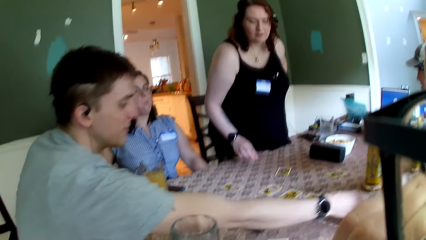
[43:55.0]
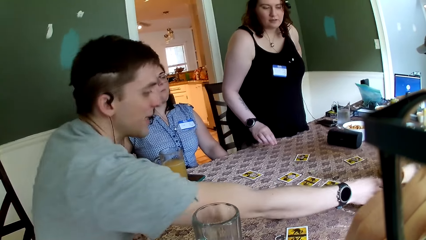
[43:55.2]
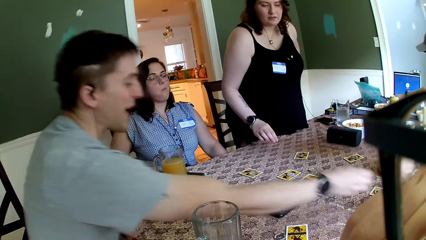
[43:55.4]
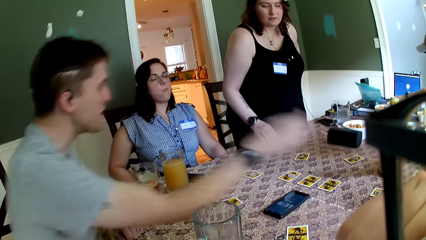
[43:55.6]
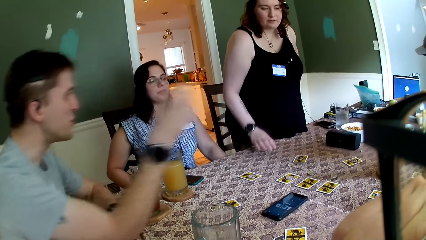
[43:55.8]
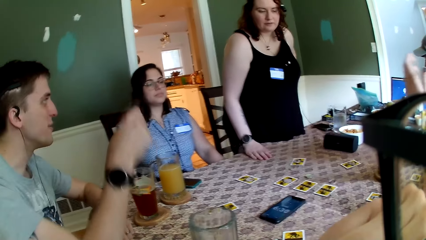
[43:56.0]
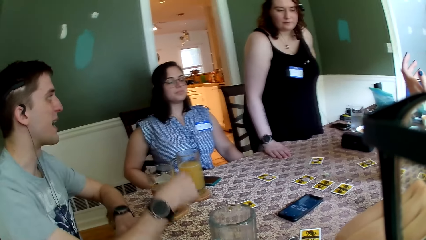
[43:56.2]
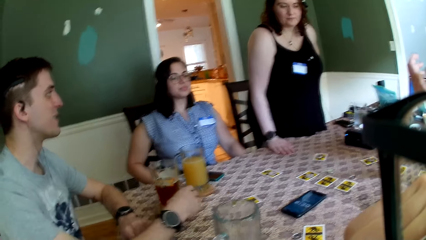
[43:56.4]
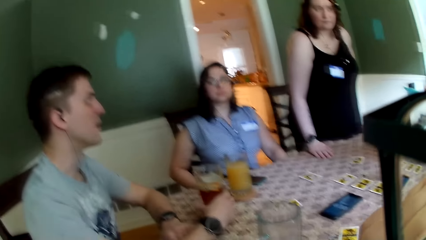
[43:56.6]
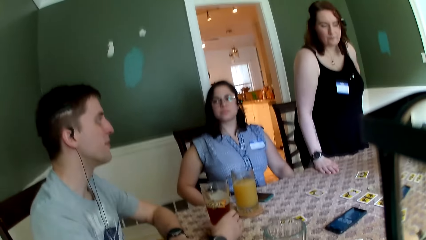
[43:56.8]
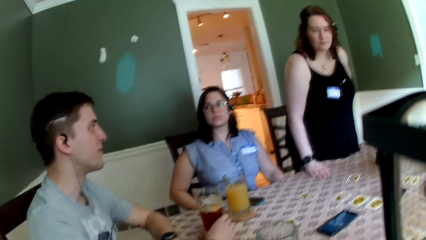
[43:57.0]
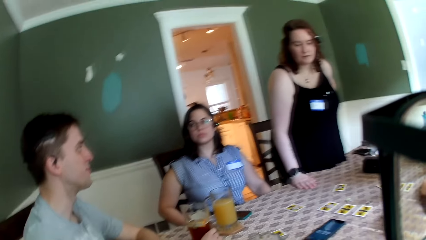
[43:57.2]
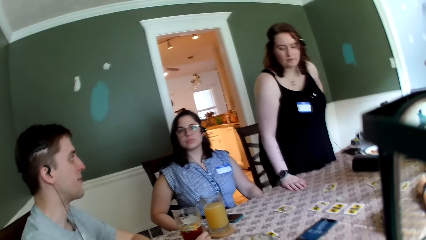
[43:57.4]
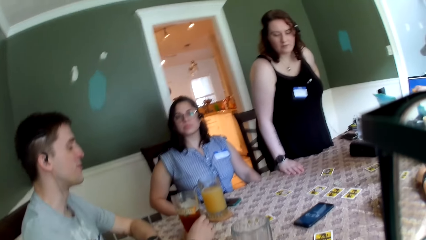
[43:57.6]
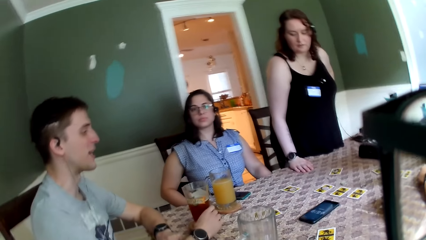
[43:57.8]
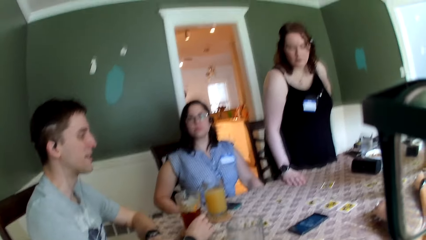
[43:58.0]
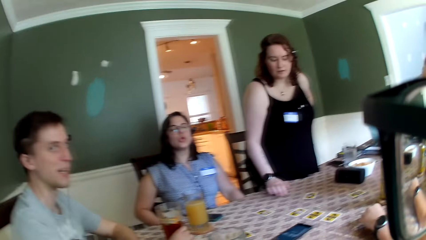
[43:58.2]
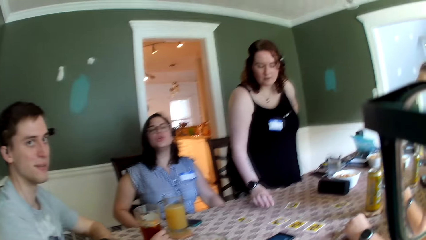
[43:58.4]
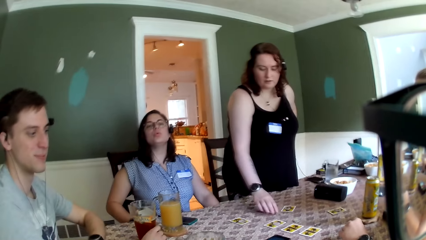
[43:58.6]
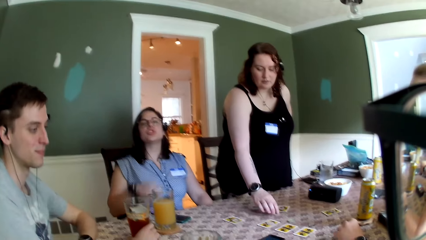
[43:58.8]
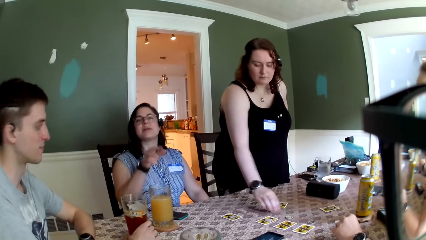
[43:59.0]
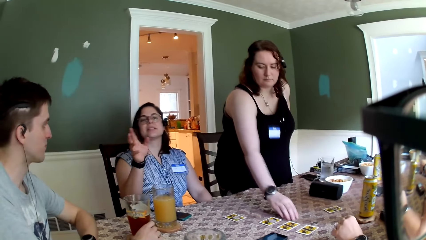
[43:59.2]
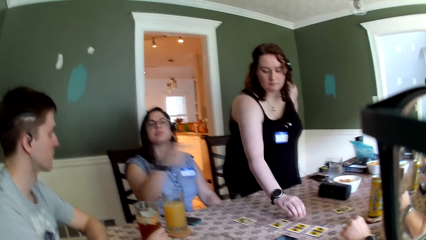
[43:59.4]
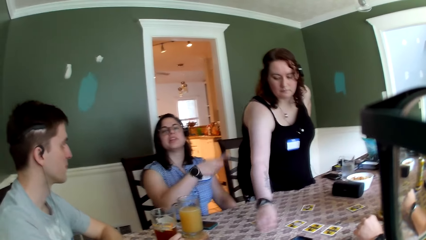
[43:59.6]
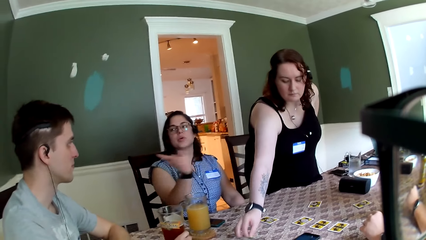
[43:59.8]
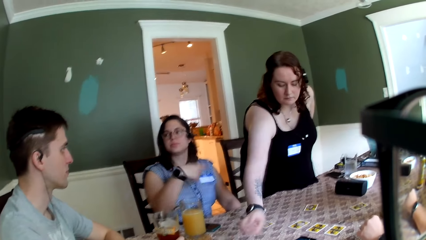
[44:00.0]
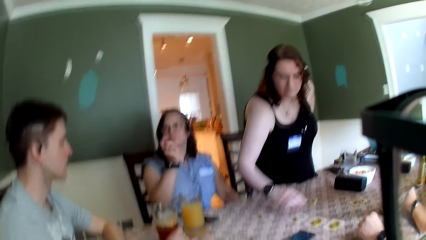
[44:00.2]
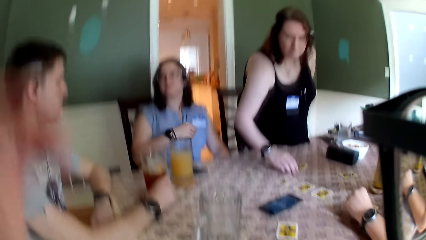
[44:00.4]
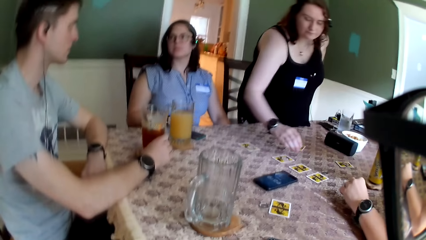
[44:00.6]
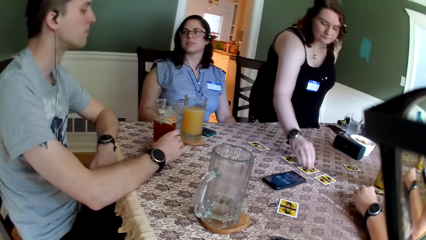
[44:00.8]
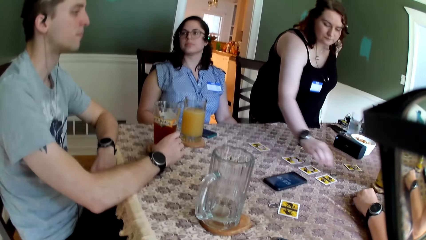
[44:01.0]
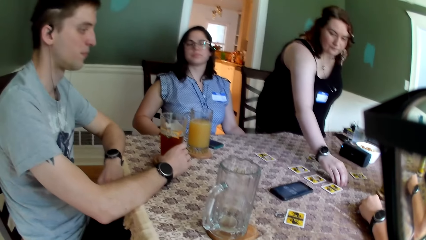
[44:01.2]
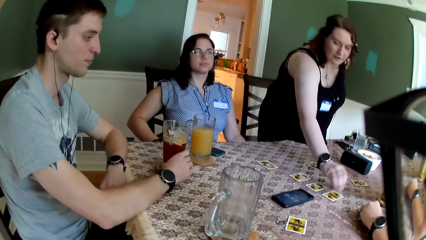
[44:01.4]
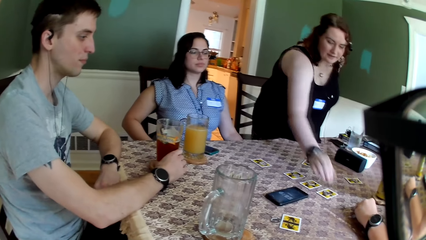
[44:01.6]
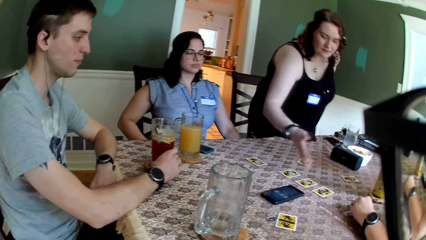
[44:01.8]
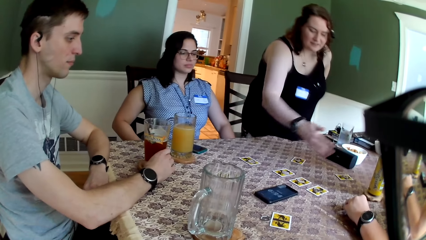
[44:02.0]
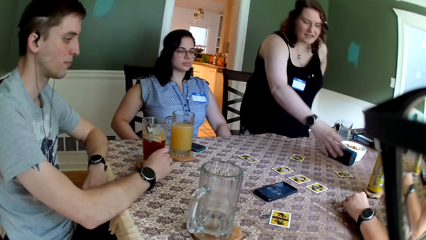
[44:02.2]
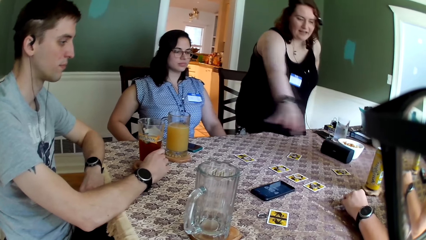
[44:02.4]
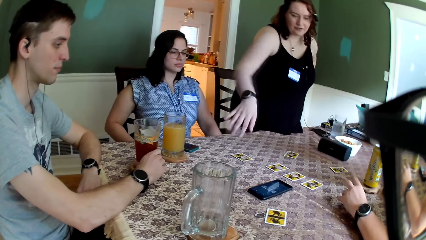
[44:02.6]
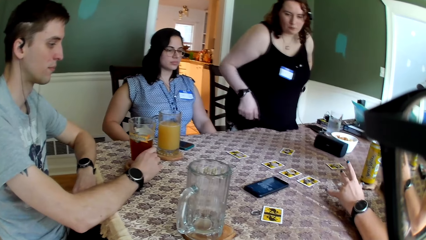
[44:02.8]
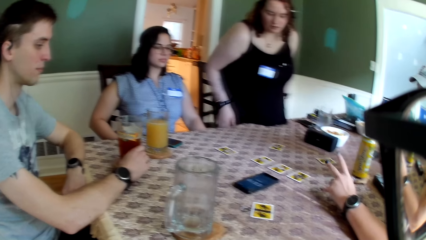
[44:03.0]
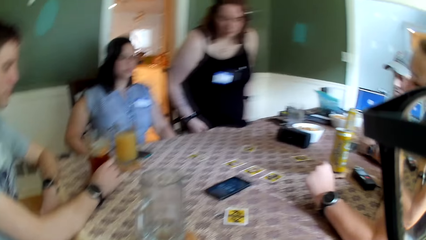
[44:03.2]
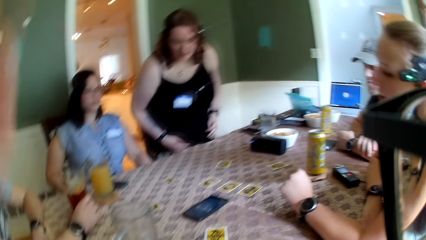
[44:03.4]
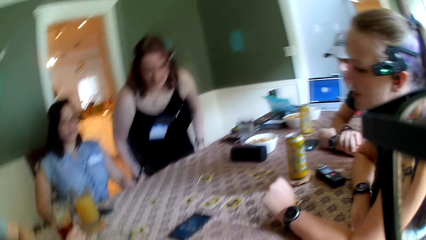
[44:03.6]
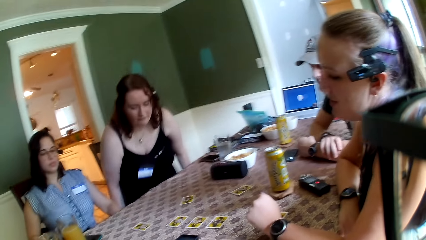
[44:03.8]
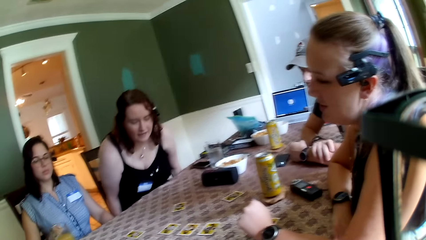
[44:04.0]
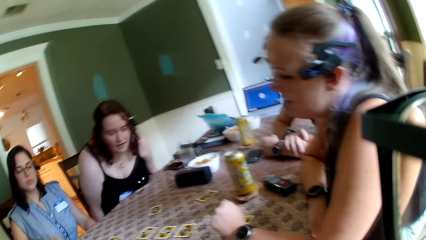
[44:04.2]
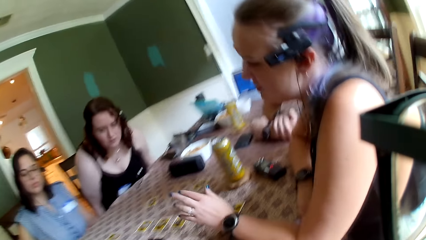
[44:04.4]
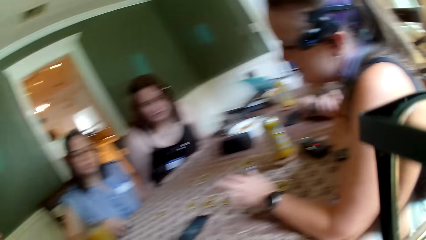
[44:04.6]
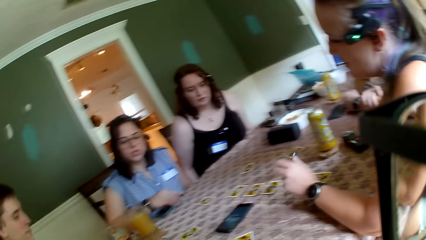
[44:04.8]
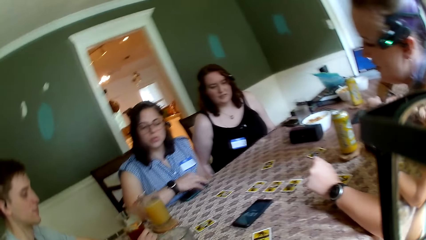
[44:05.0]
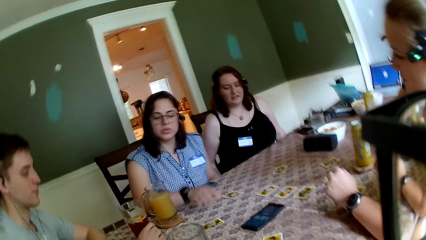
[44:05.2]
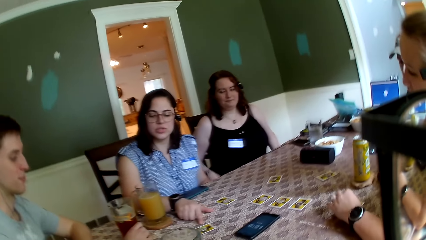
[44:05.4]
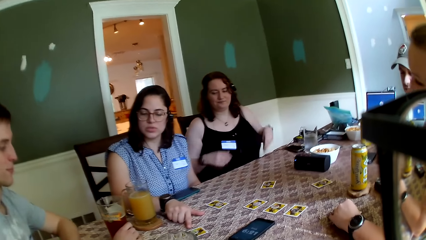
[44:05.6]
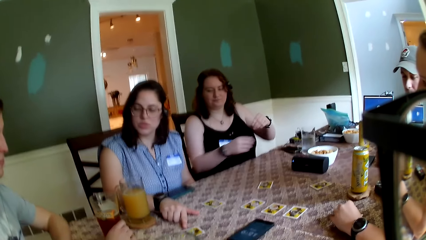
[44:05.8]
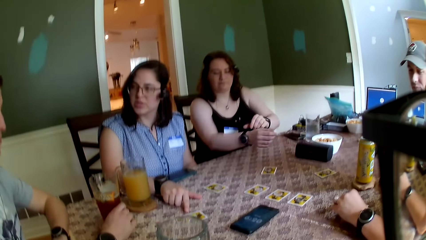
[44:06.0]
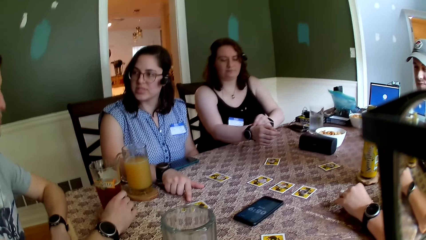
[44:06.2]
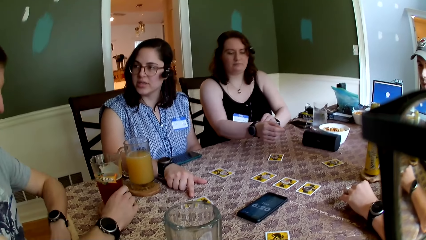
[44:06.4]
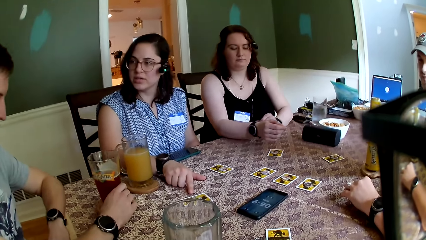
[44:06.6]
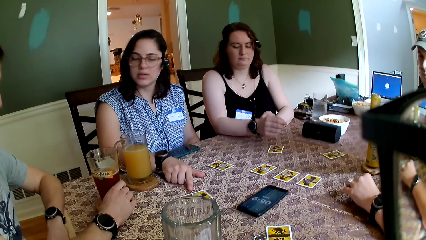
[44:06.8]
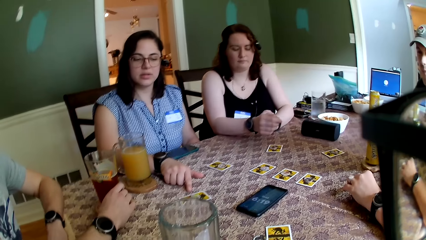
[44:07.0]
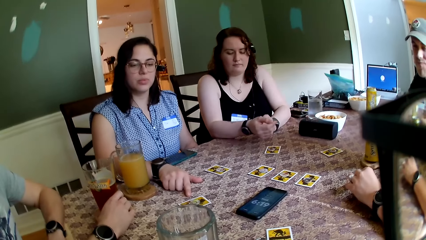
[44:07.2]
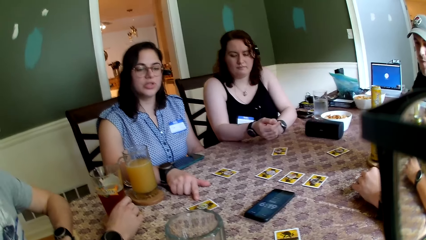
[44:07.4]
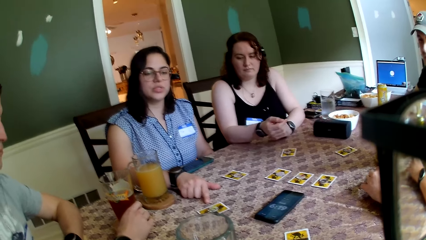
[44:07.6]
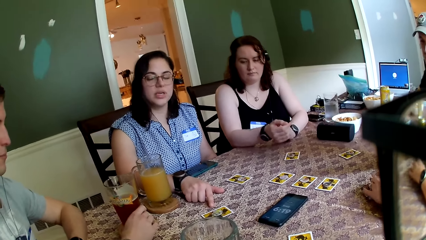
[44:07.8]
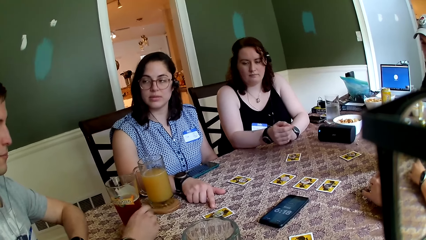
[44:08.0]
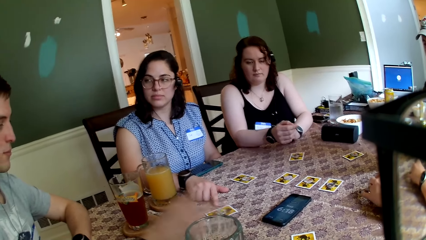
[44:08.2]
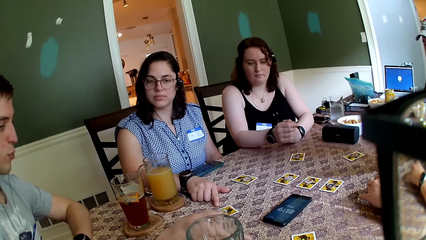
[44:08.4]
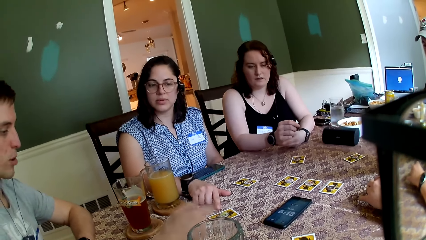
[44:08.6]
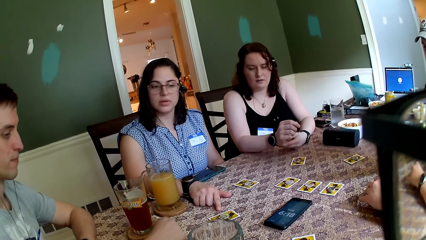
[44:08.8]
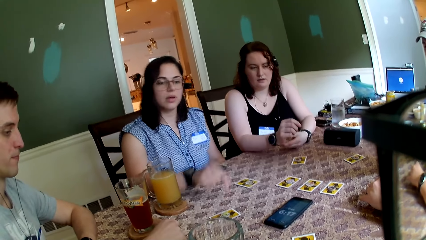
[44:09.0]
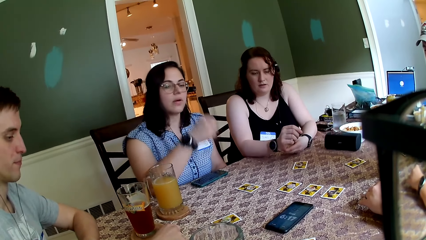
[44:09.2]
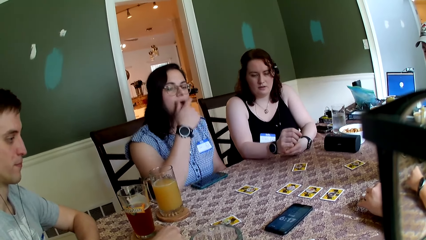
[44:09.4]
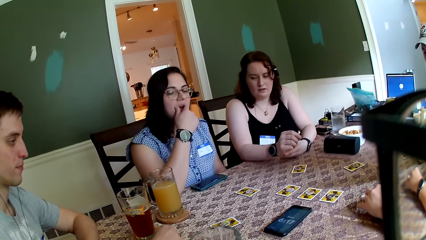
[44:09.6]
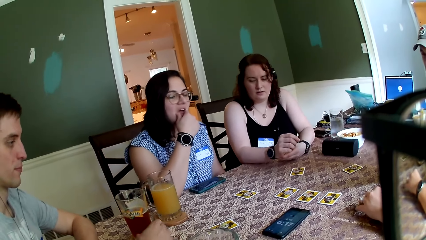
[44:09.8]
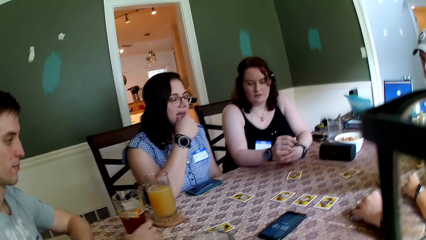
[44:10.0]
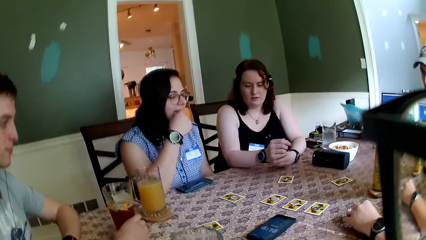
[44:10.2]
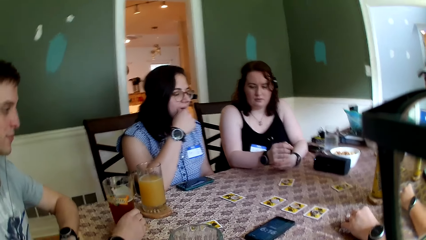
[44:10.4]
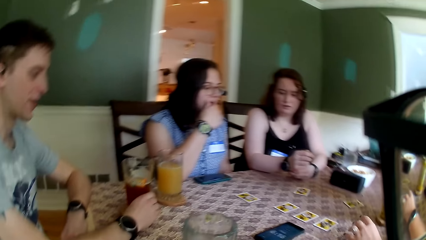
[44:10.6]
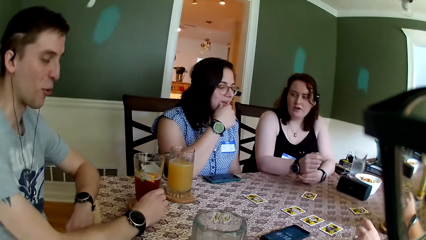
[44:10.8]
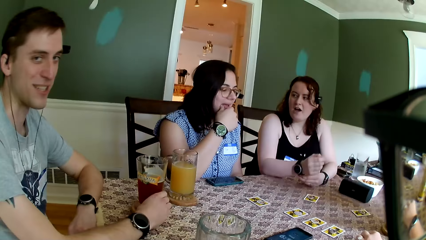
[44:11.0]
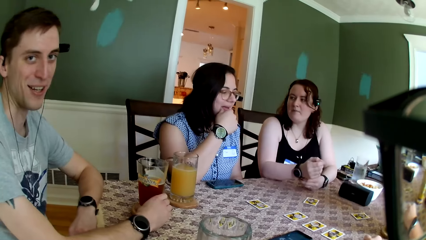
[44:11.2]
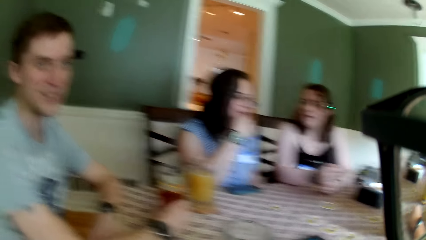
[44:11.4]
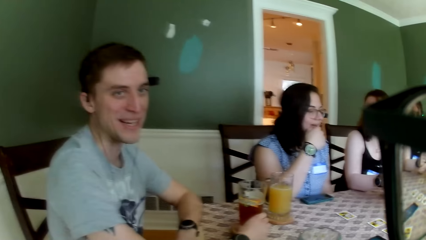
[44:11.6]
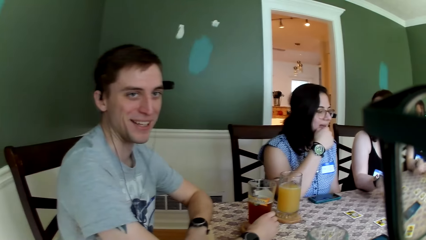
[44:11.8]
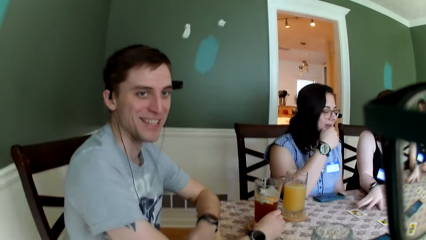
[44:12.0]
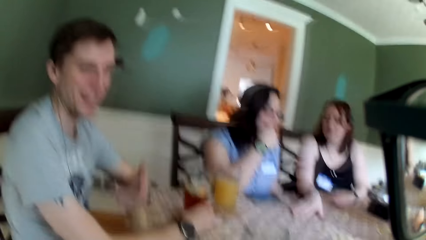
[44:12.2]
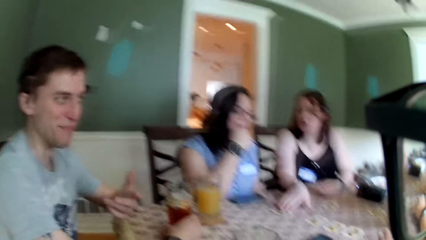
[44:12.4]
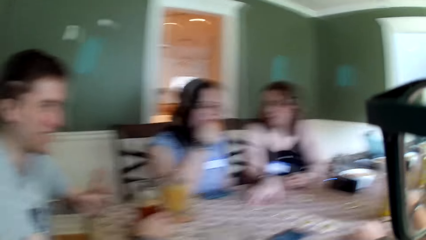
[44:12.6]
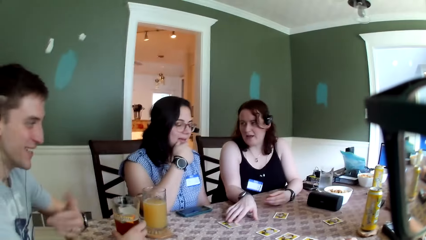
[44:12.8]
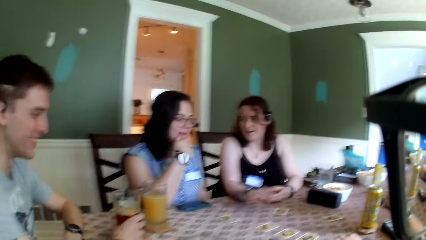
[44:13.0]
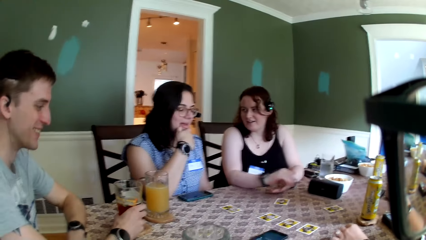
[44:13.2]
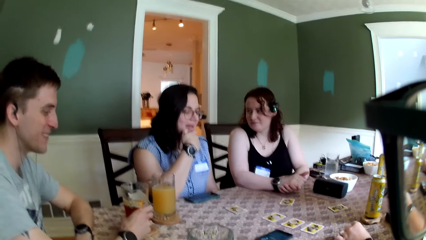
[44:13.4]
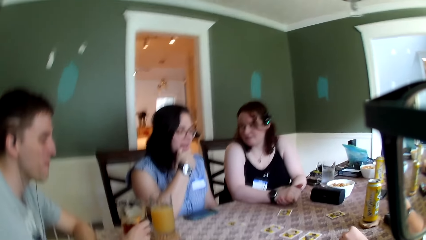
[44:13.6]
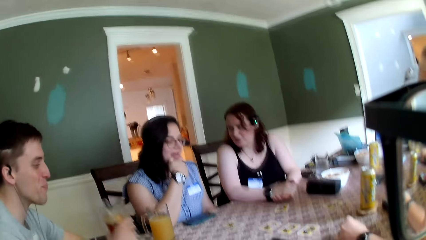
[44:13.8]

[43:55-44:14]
A man drops a coin on the card with his right hand. A woman interacts with the camera wearer and the group of people. Another woman interacts with the man. She points at the card on the table with her right hand and touches her mouth with her right hand. The man touches a cup of juice on the table with his right hand. The camera wearer interacts with the man. The first woman touches the card on the table with her right hand.
